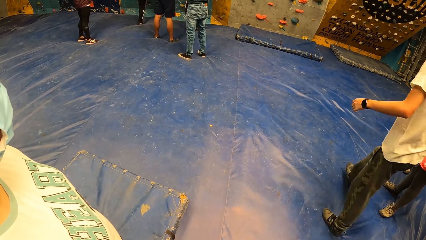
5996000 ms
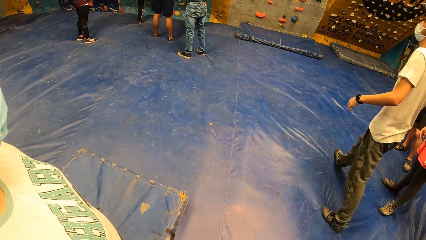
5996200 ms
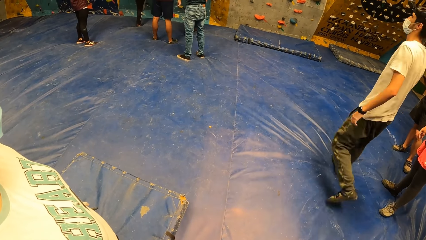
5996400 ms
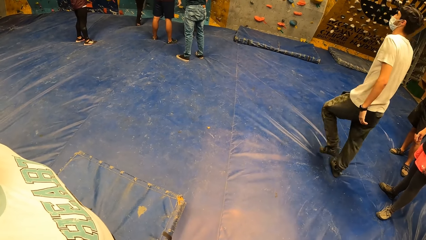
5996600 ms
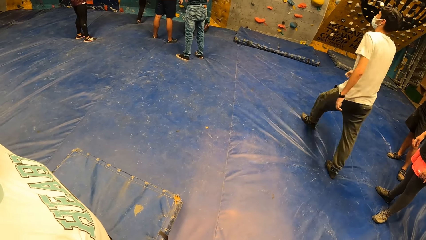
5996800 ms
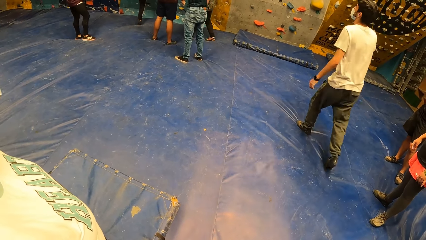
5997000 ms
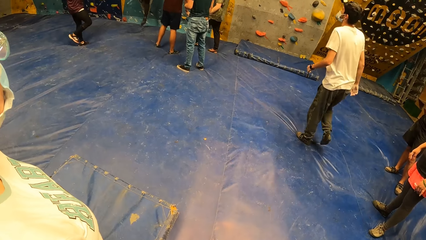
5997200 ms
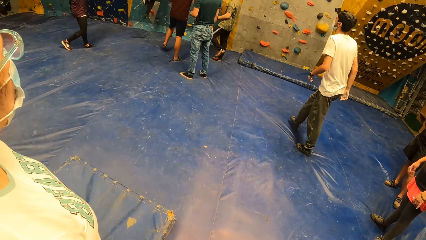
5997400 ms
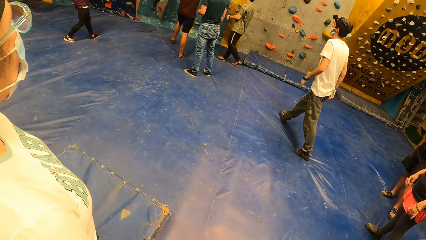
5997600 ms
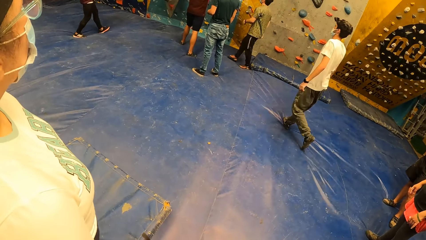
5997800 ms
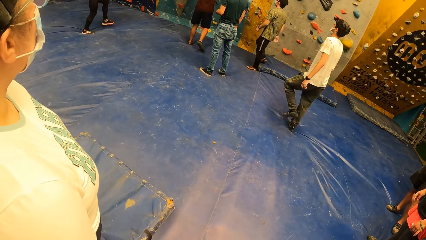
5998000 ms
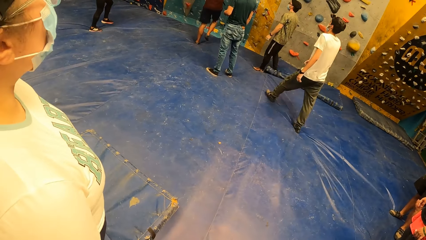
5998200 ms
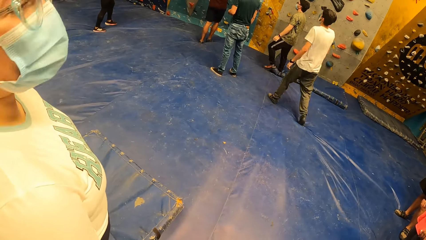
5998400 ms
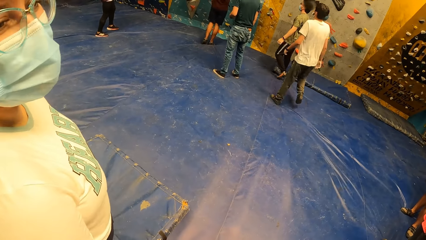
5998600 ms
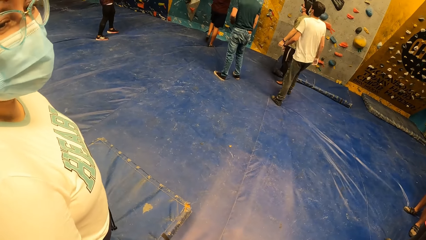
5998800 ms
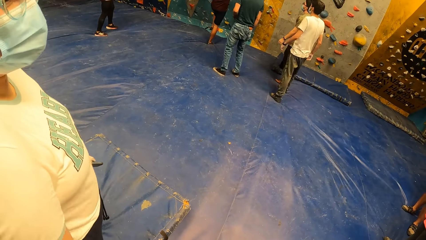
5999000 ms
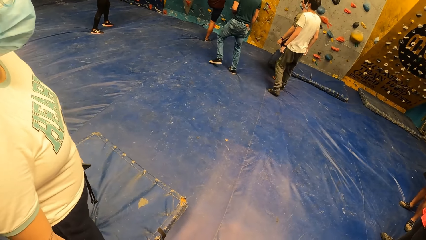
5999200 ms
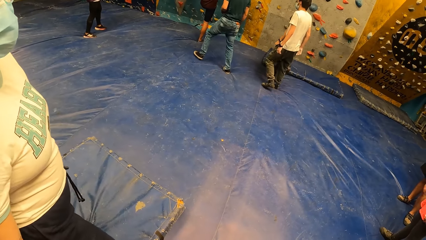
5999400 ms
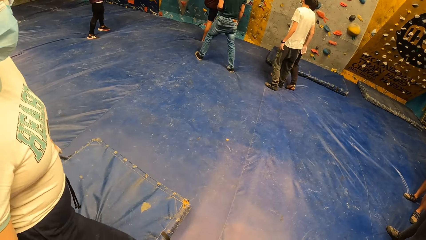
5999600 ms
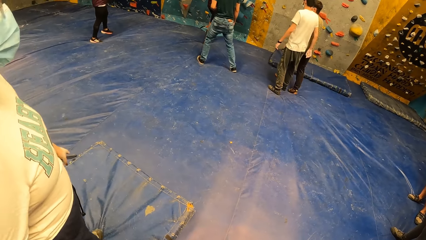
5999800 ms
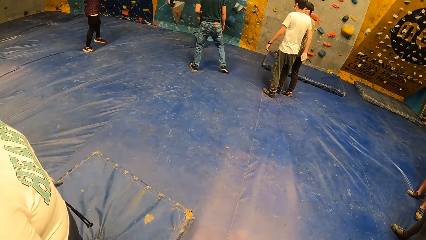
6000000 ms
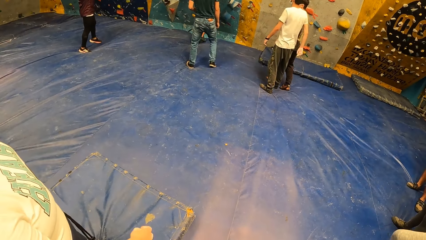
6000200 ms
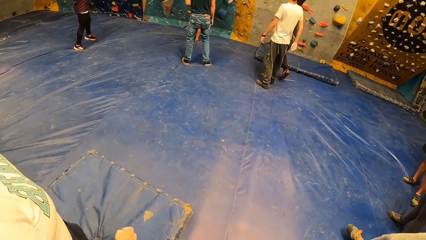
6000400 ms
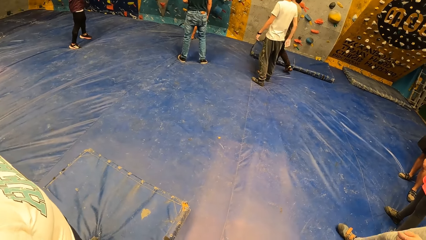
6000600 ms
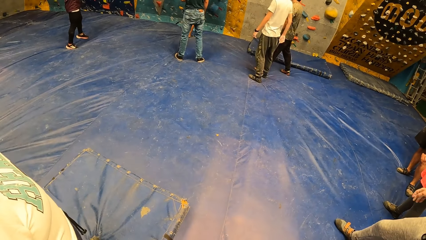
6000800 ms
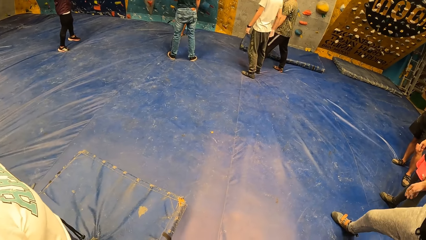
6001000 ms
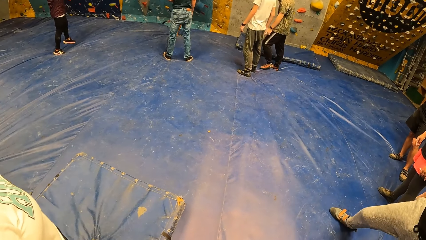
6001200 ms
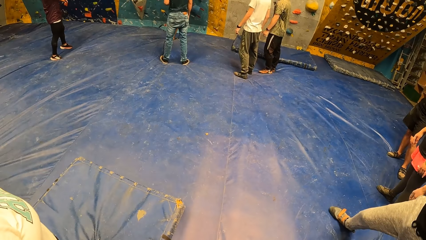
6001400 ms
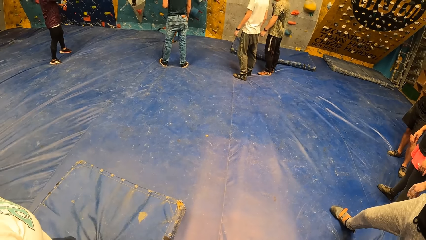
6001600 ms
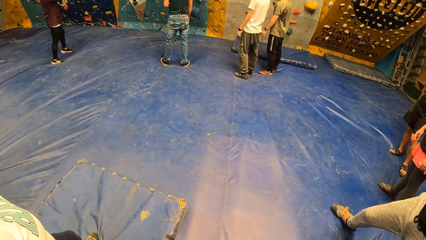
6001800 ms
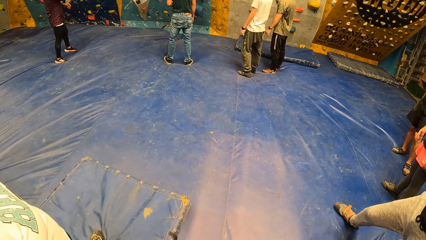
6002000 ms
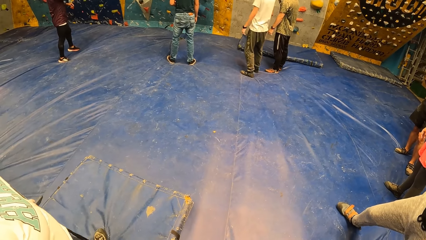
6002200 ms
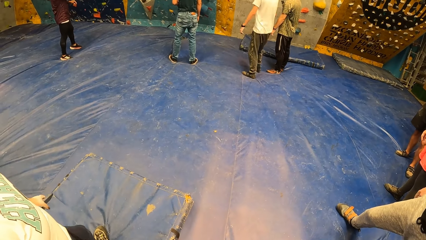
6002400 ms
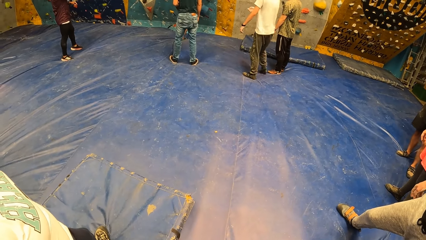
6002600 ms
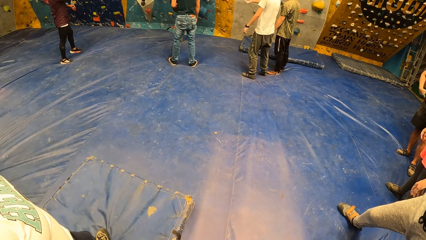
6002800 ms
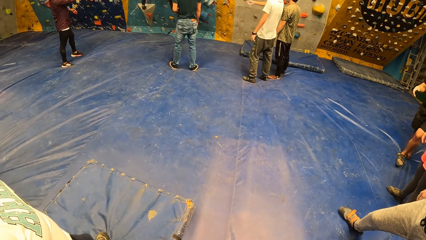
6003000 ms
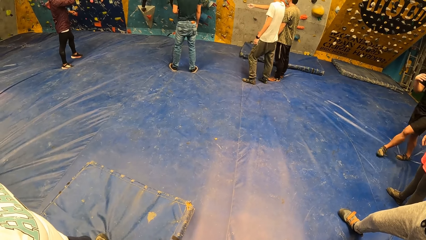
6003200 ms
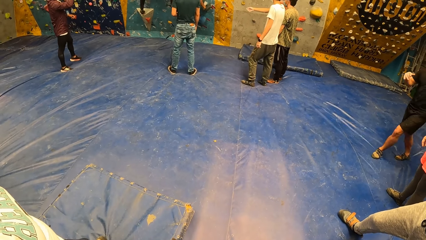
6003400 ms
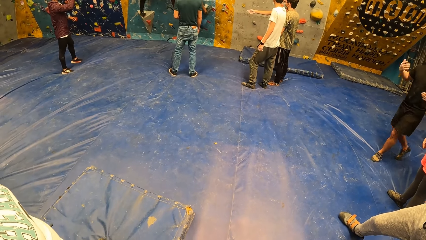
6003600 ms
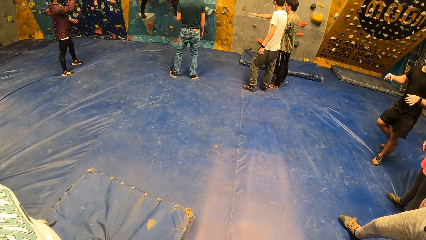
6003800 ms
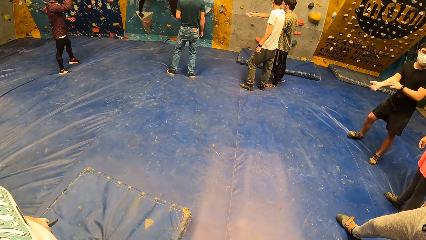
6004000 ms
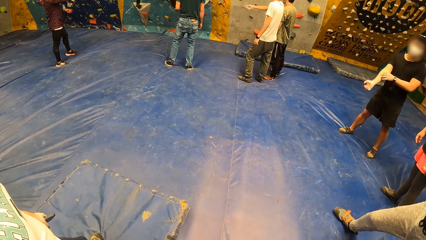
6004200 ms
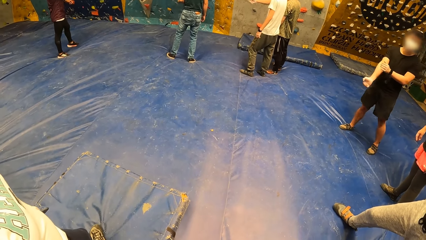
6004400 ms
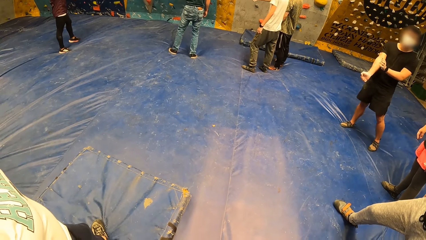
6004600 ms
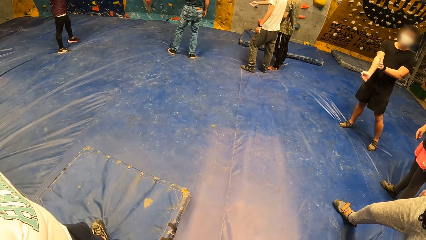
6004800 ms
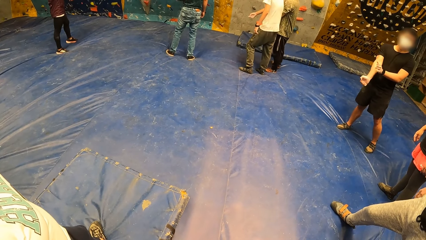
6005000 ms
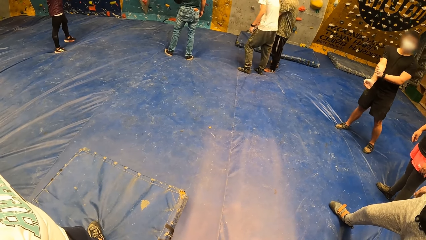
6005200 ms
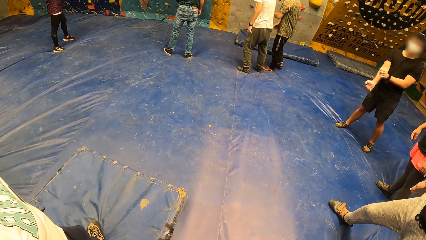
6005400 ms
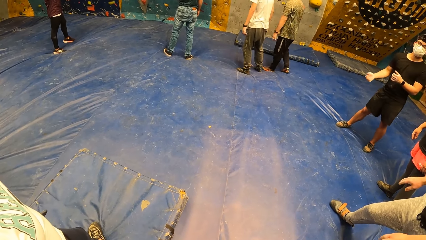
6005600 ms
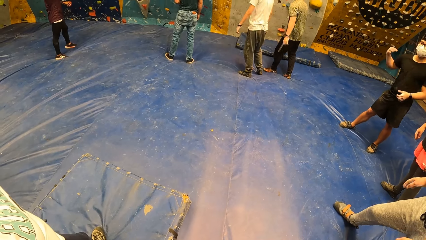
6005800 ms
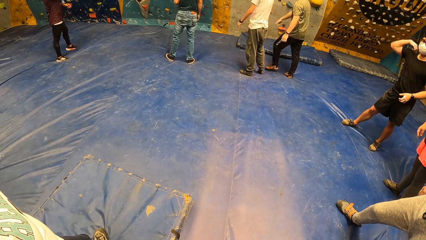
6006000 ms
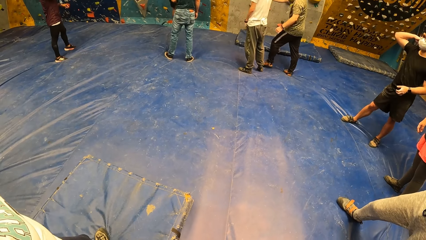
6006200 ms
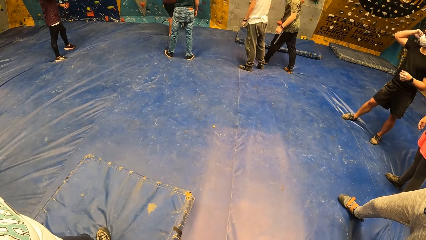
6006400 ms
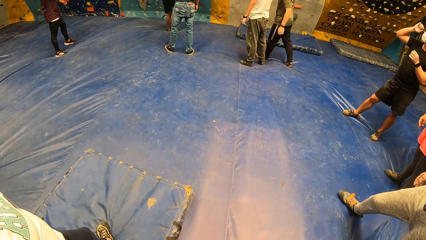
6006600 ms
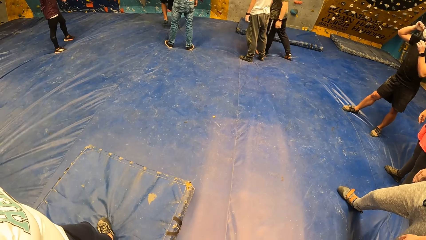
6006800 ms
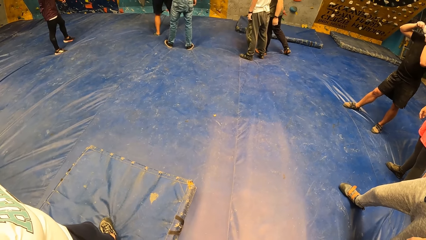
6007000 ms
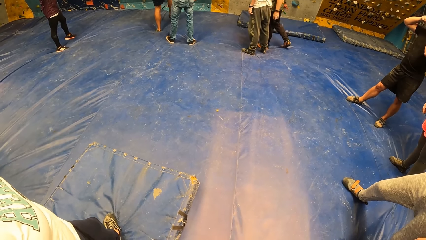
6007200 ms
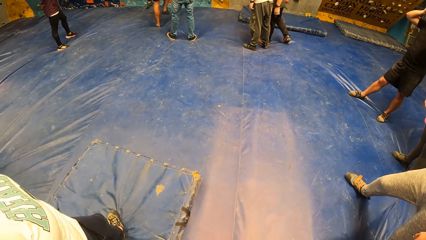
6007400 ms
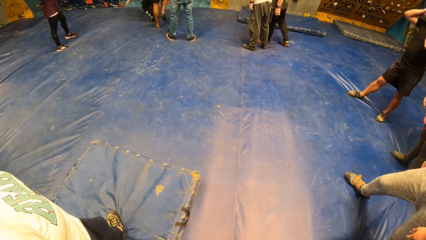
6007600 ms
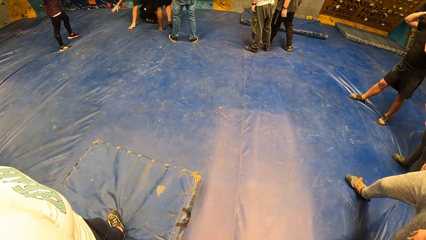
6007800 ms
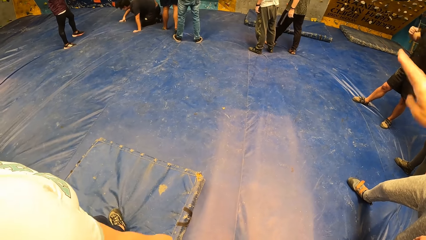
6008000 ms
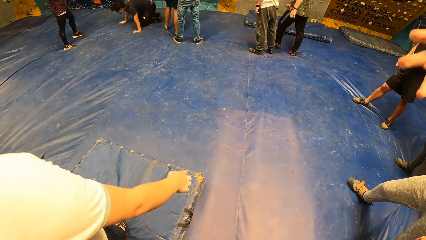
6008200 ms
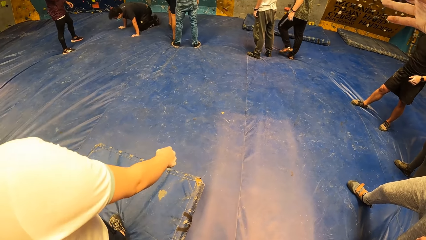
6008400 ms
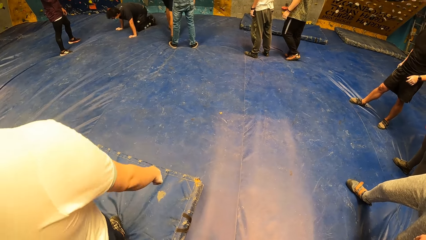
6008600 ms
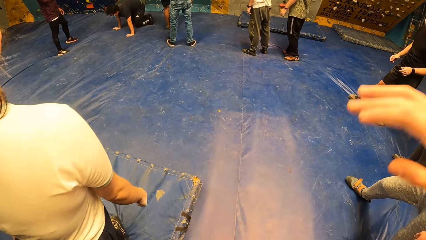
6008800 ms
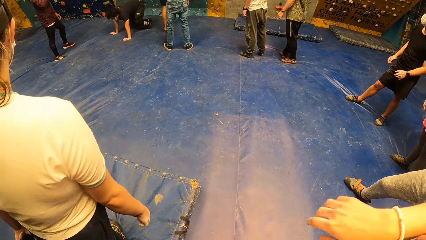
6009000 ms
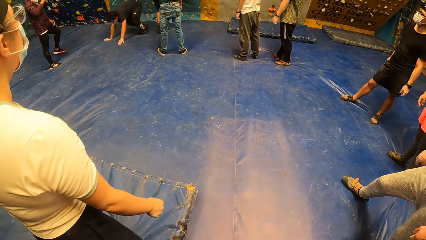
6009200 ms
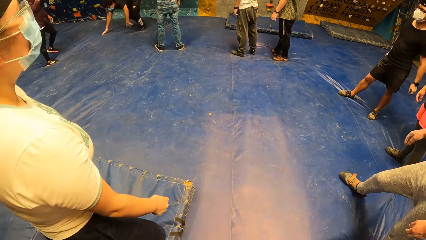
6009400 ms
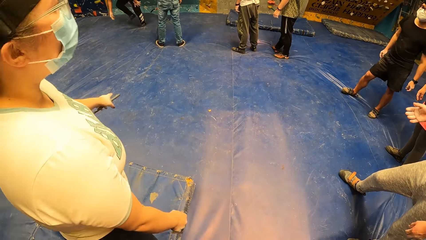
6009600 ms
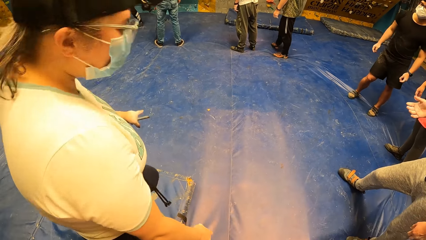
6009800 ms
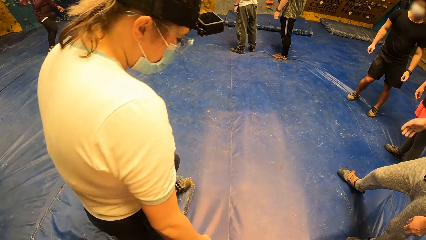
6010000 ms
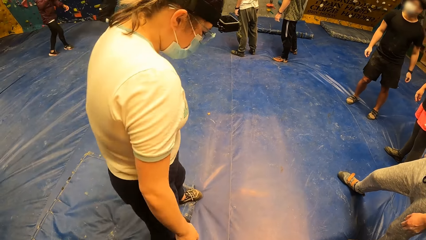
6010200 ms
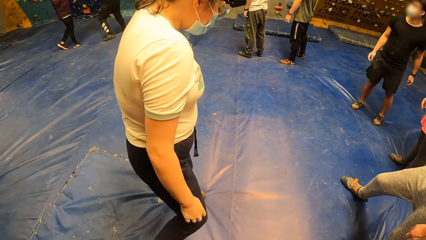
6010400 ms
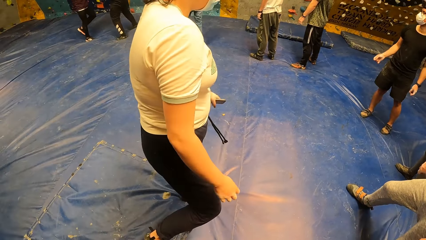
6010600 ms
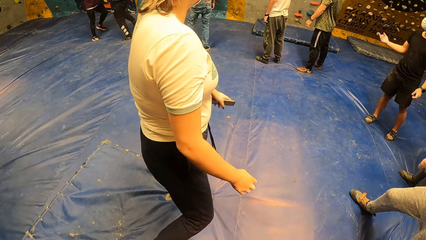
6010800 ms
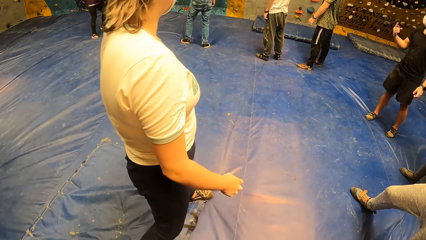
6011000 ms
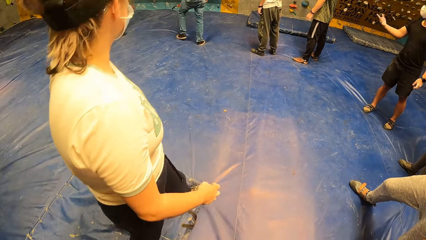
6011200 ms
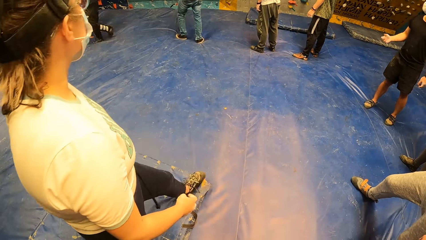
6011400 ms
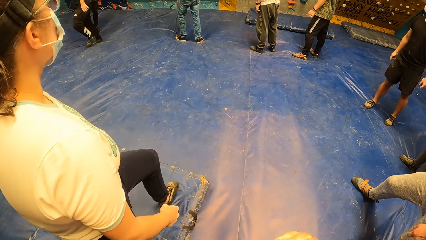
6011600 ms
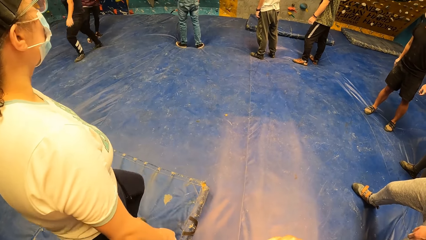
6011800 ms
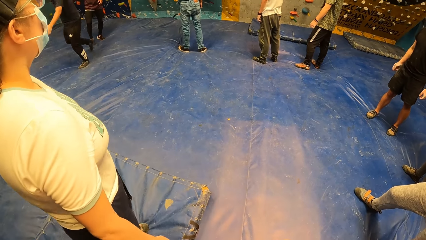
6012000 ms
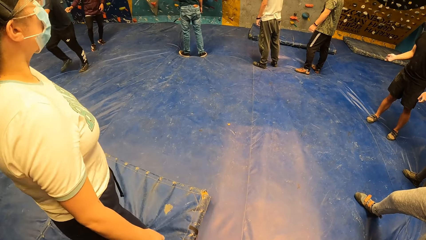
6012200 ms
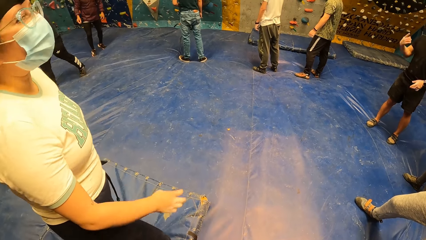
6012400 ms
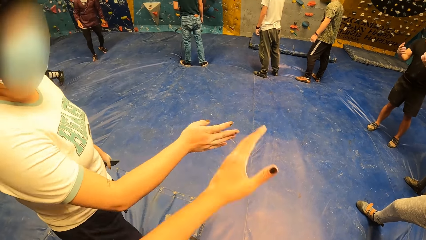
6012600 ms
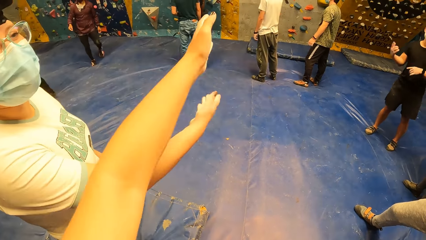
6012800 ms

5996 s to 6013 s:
A person moves towards the climbing wall. Another person moves away from the climbing wall. The camera wearer talks to a third person. The first person gestures using his hands. A fourth person falls down on the ground from the wall. The fourth person stands up. The third person moves forward and moves backwards.
